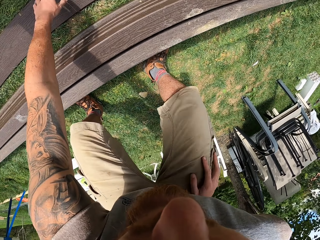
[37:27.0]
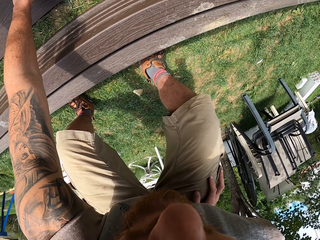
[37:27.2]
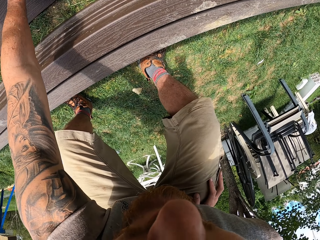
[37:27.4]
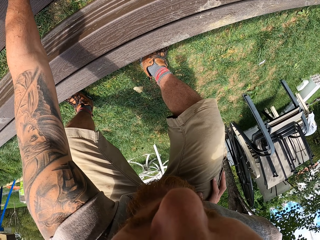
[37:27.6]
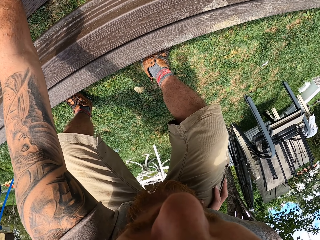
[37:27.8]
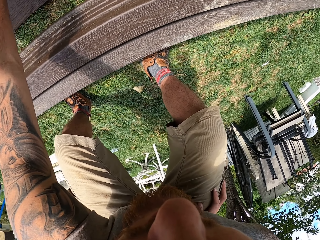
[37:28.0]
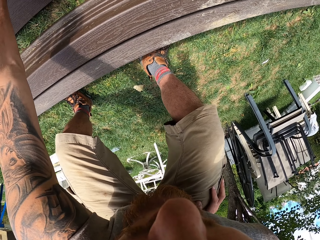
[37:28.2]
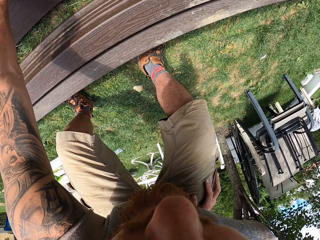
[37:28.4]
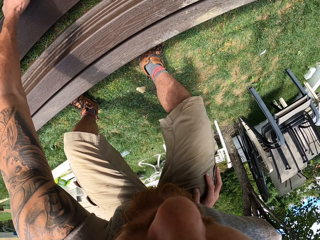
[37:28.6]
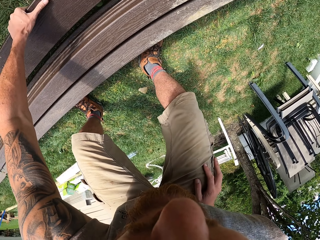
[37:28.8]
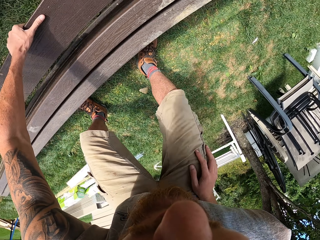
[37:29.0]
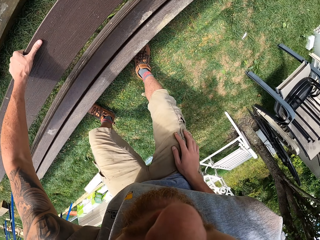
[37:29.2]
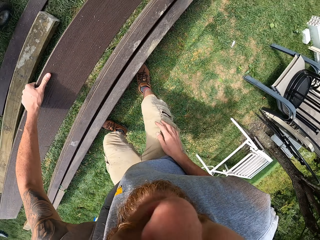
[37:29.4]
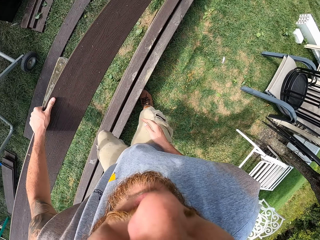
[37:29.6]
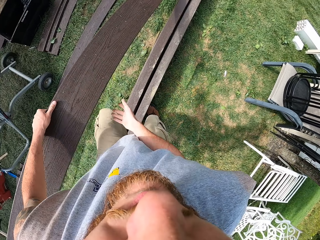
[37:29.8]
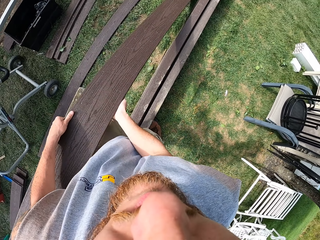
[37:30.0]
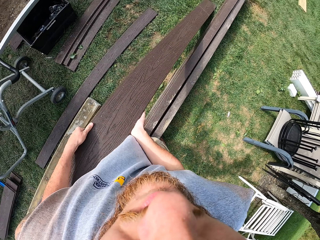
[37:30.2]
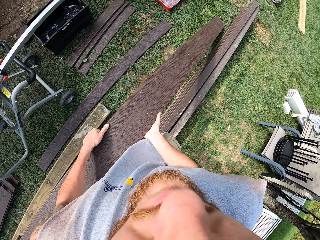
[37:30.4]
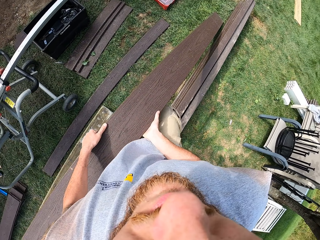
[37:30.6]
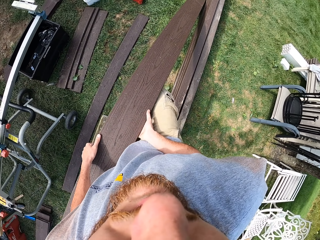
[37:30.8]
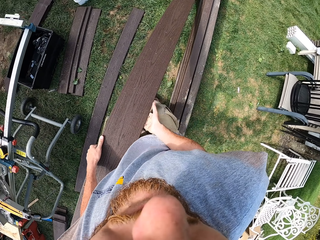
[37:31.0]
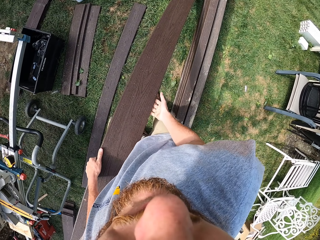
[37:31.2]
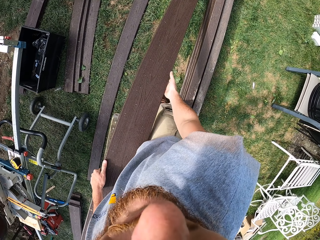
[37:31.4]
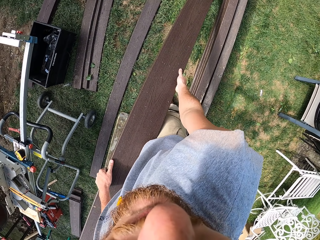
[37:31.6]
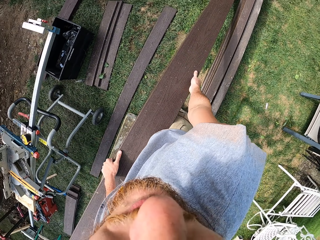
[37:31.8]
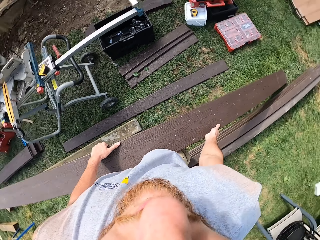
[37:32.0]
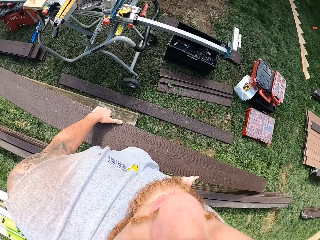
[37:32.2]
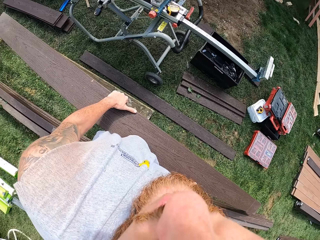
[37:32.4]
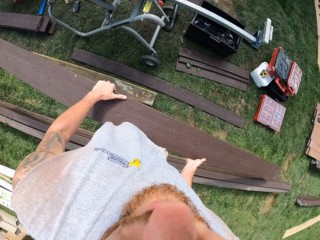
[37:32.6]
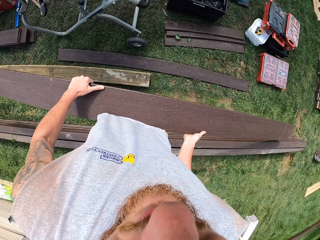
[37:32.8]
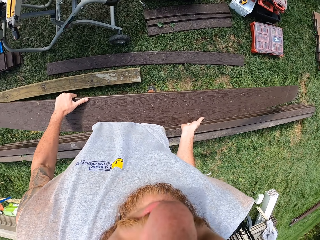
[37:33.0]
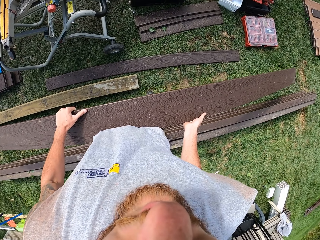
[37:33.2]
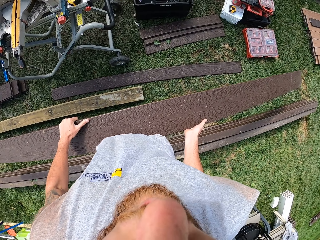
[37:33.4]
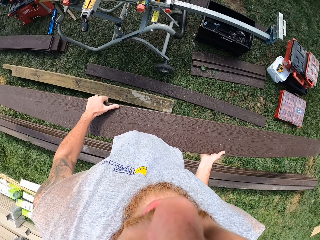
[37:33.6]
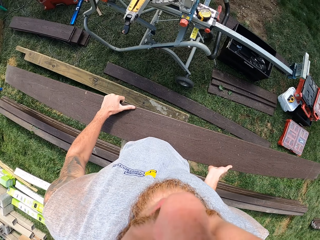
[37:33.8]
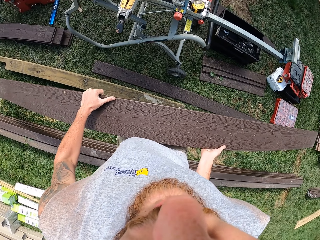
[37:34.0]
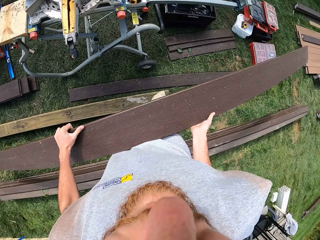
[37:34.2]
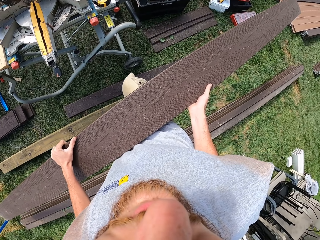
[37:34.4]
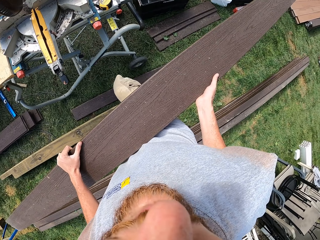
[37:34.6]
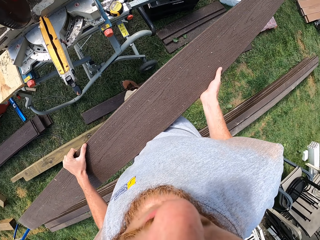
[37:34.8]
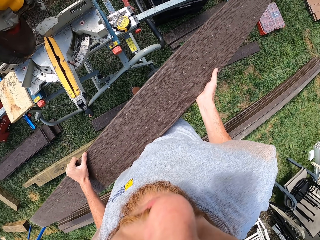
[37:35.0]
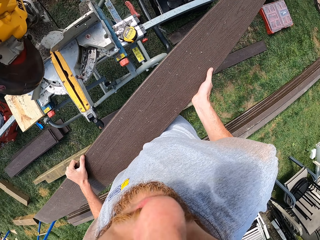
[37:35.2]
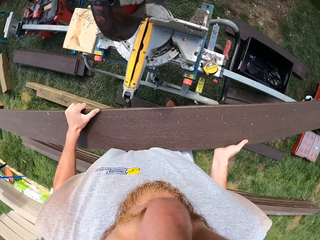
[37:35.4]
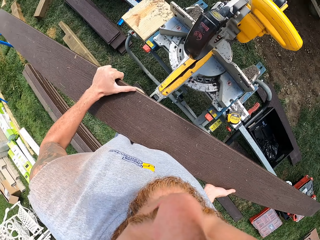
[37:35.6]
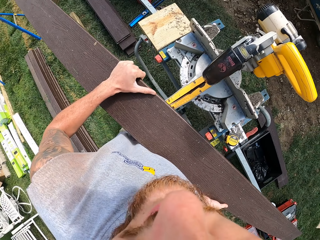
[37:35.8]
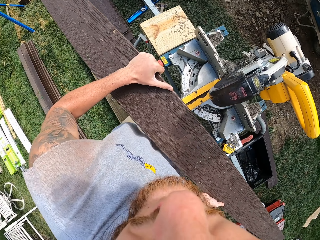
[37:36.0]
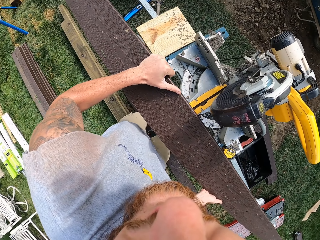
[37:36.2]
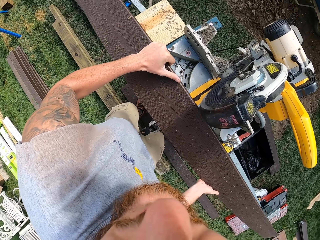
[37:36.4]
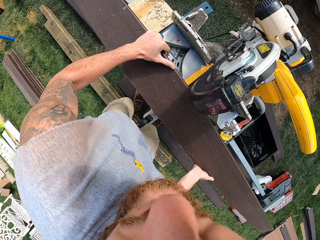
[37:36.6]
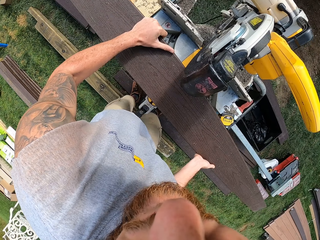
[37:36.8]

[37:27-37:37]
The camera wearer picks a plank or piece of timber from the ground. They move with the piece of timber on the hand. They carry the plank on the hands to the circular saw.

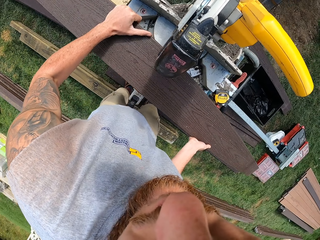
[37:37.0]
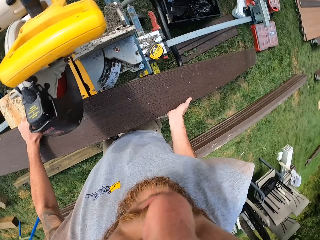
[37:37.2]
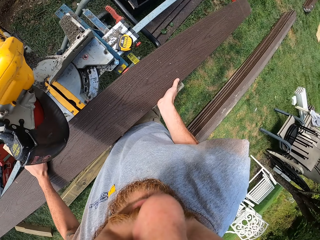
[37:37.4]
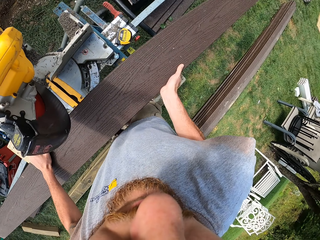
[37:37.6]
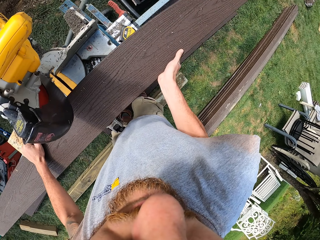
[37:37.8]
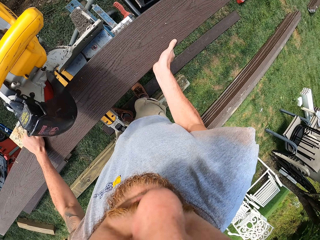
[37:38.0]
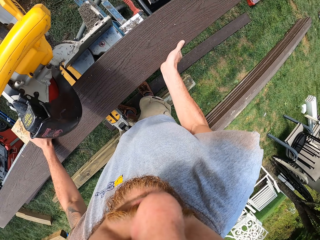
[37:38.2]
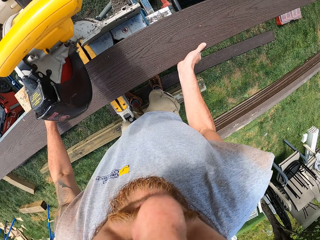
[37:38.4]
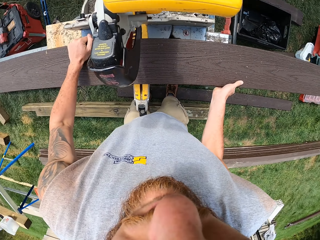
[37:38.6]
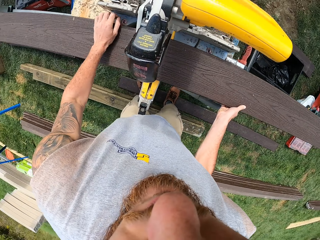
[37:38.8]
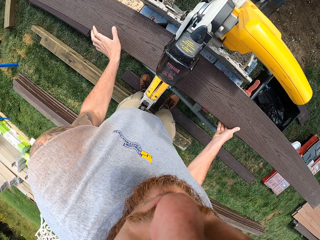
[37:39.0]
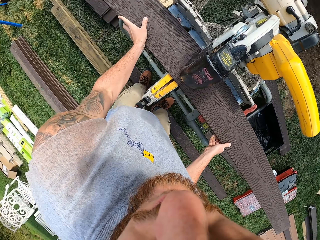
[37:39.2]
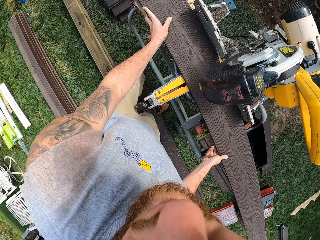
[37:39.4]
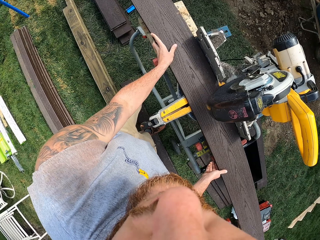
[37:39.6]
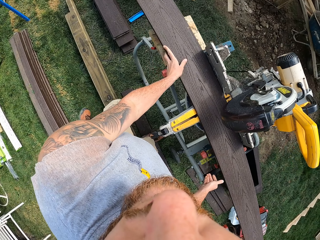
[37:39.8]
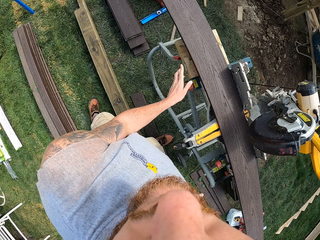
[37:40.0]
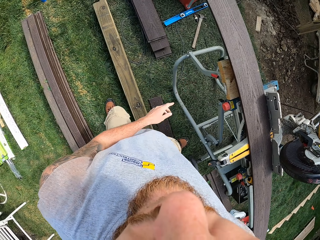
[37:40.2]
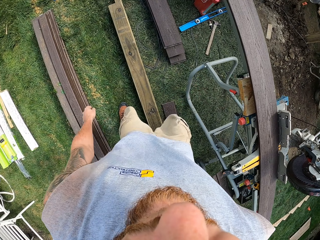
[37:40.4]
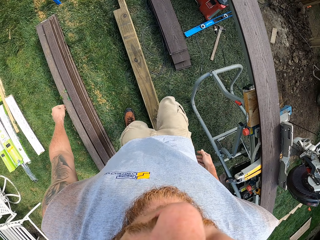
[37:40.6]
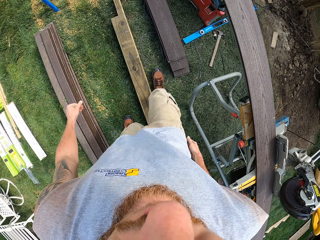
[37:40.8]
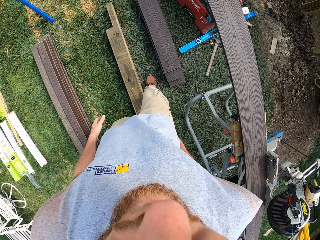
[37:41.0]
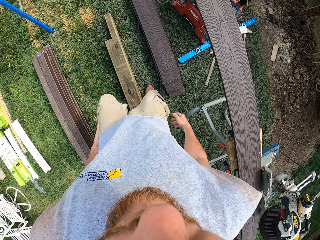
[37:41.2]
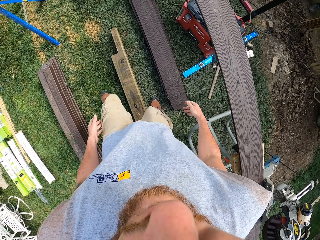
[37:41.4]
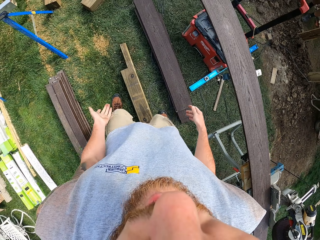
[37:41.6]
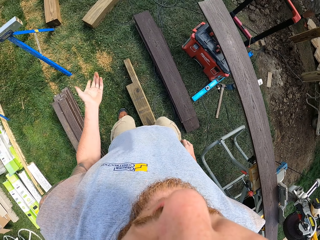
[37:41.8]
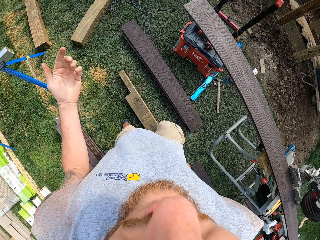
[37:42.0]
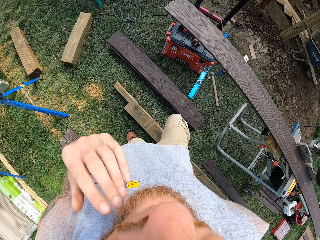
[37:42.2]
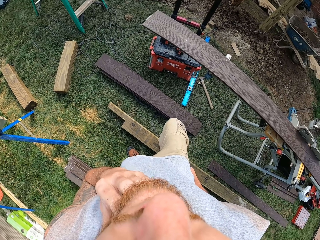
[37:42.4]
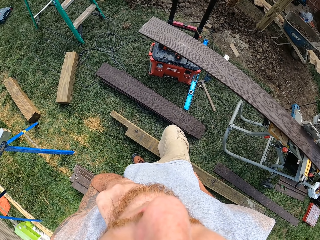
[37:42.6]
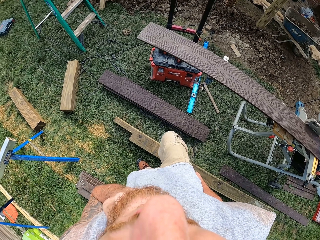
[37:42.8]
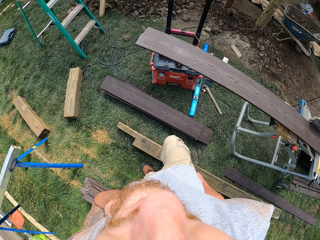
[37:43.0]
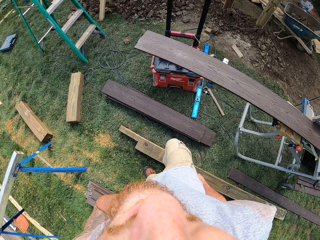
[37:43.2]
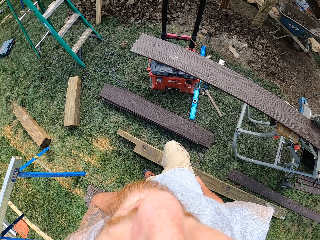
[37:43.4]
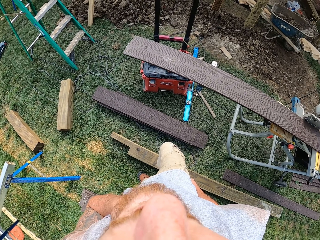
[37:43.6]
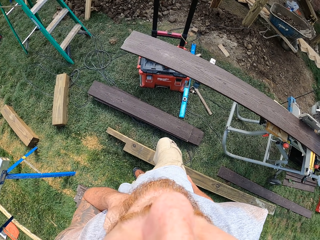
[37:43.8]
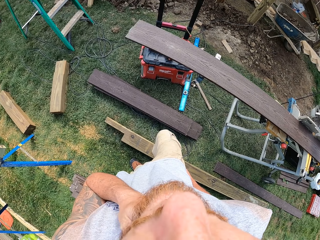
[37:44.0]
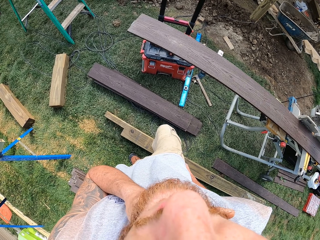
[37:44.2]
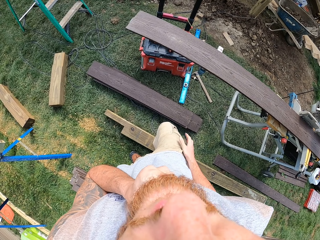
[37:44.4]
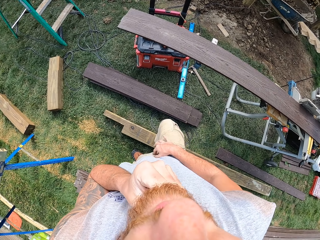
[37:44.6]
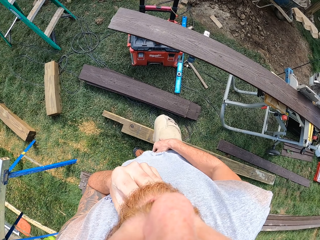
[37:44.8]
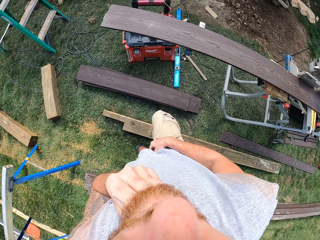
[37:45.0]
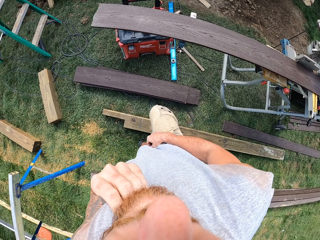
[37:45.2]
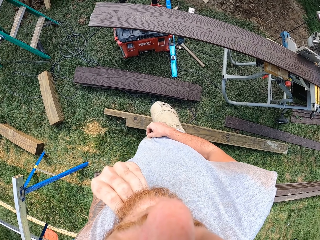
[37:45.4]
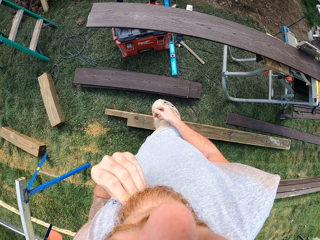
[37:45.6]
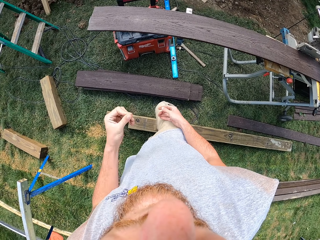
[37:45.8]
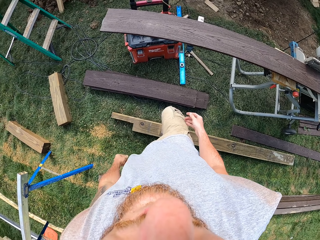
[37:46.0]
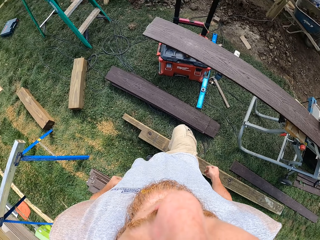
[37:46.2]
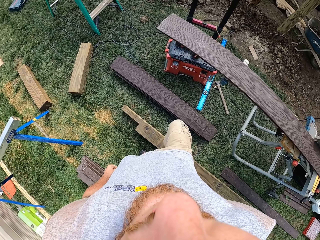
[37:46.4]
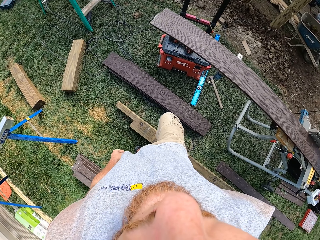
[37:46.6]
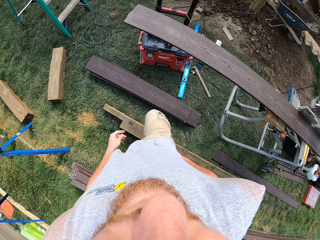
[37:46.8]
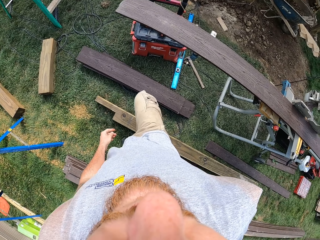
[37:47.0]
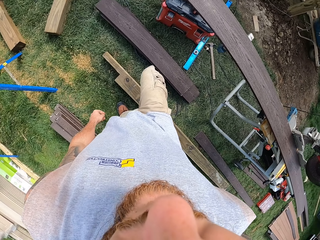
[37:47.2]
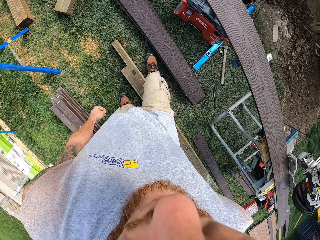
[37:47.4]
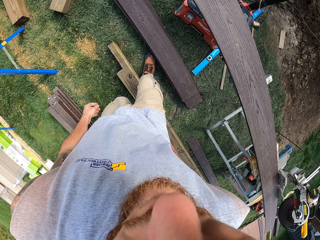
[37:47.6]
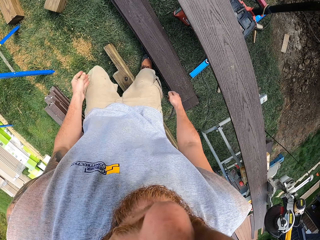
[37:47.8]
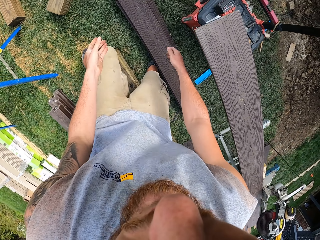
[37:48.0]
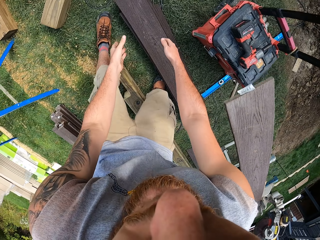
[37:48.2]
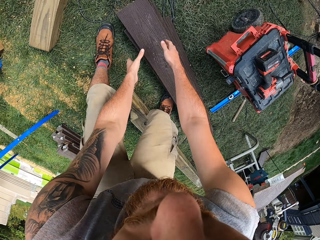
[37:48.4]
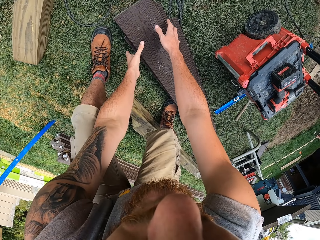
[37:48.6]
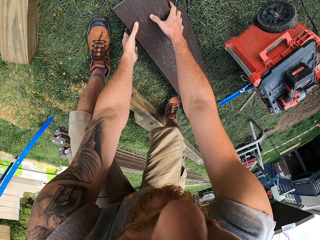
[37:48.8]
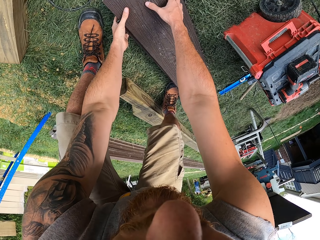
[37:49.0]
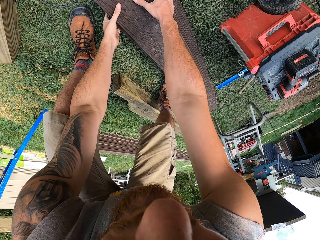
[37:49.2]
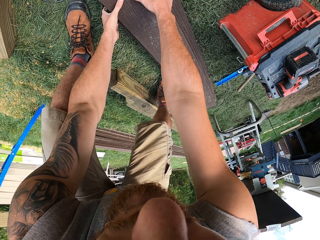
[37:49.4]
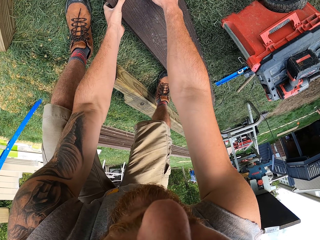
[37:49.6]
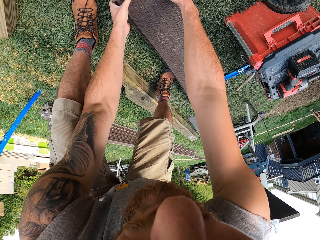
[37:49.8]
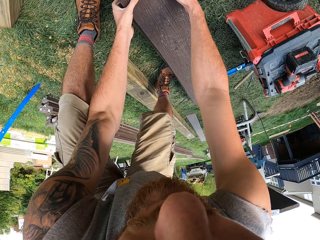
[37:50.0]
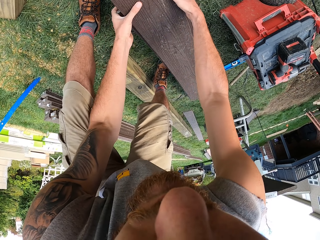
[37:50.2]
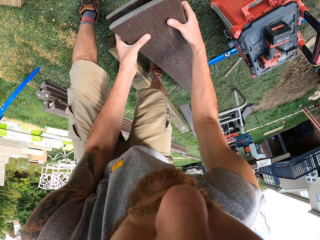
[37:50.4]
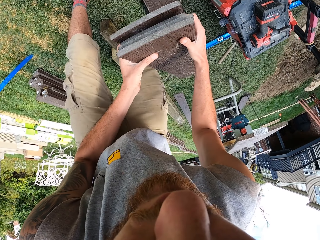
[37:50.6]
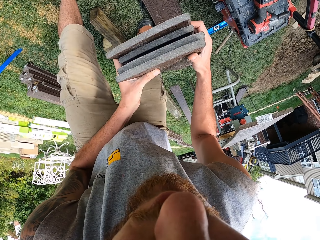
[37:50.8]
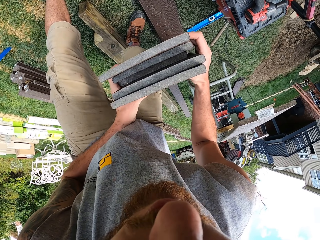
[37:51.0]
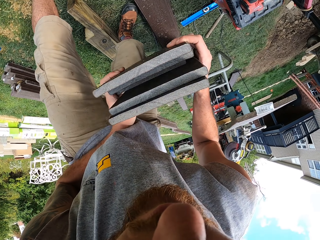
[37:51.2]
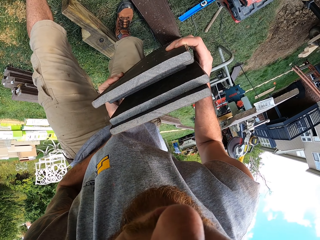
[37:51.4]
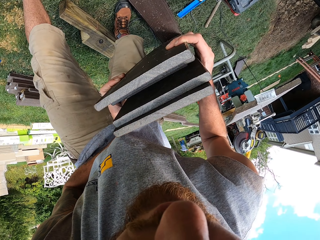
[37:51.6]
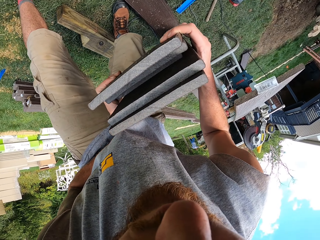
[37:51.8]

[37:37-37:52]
The camera wearer places the plank or timber under the circular saw. He removes the hands from the timber. He walks on the compound. He moves around the saw. He scratches his chin with the finger. He puts the hand down. He touches his shirt. He makes a step. He picks planks from the ground.
